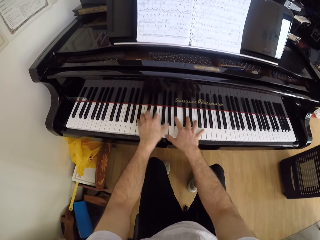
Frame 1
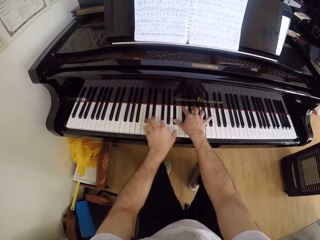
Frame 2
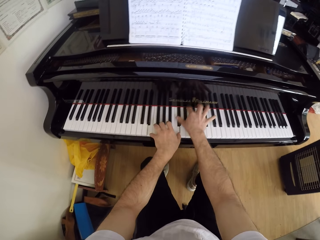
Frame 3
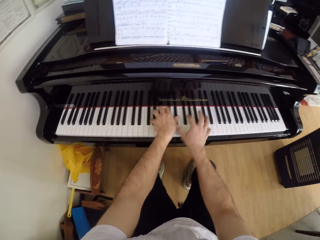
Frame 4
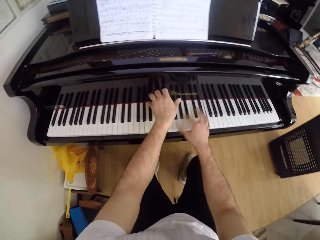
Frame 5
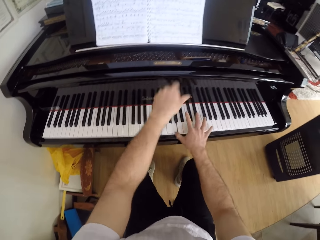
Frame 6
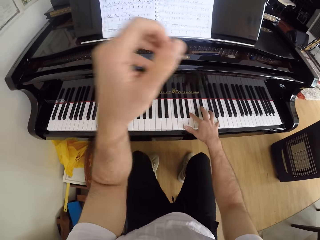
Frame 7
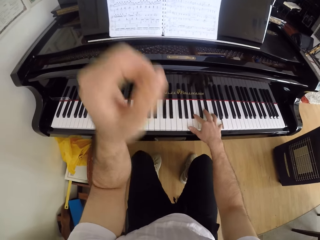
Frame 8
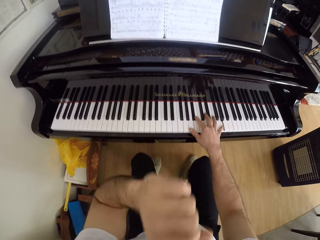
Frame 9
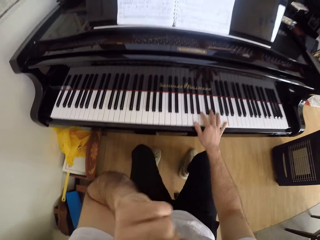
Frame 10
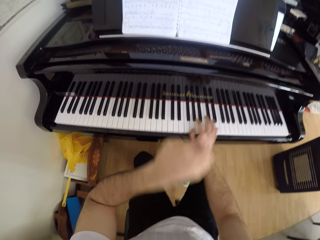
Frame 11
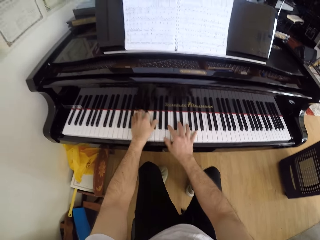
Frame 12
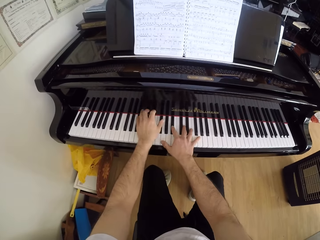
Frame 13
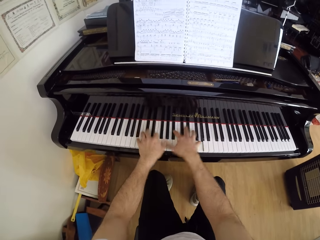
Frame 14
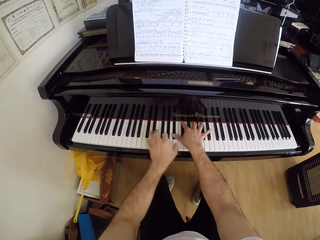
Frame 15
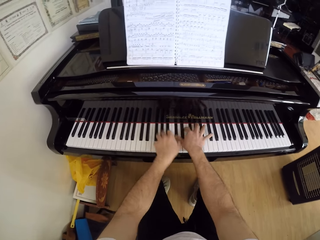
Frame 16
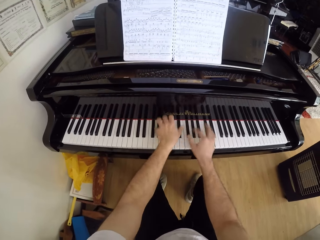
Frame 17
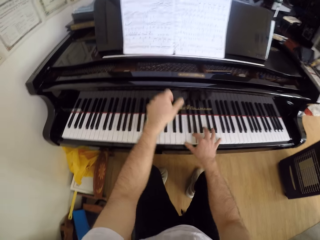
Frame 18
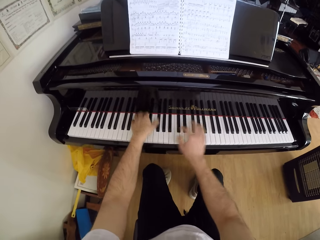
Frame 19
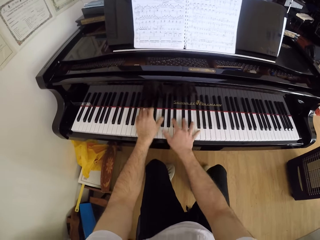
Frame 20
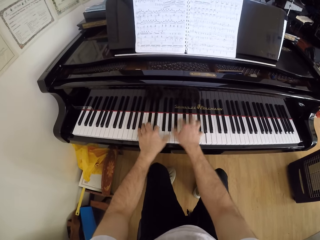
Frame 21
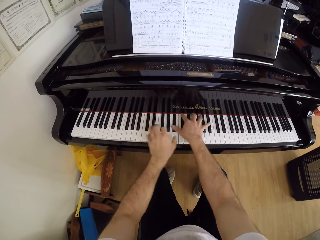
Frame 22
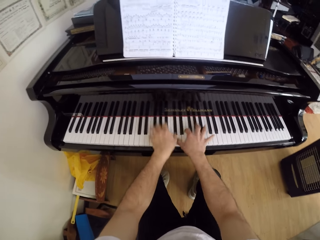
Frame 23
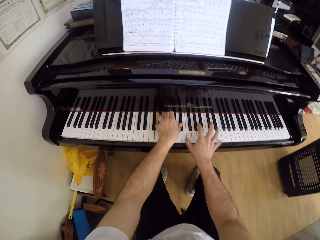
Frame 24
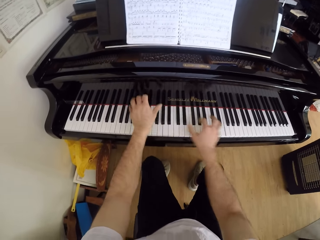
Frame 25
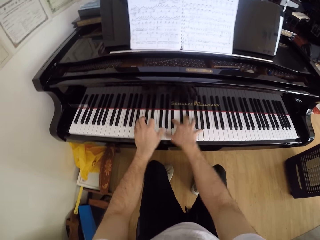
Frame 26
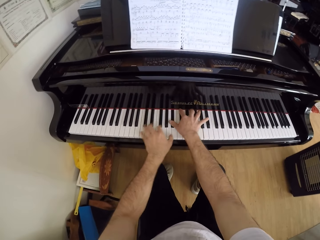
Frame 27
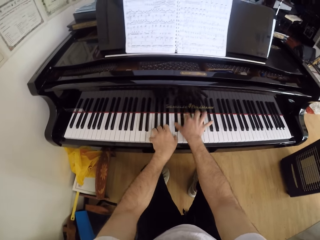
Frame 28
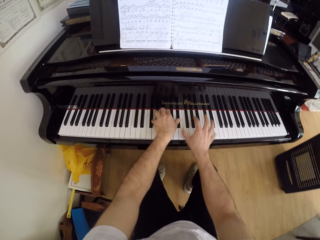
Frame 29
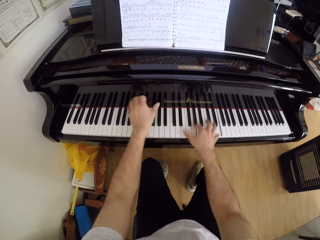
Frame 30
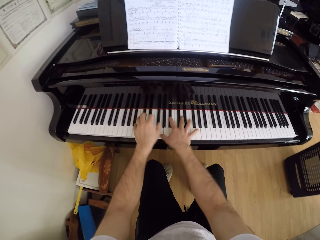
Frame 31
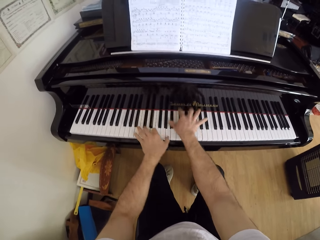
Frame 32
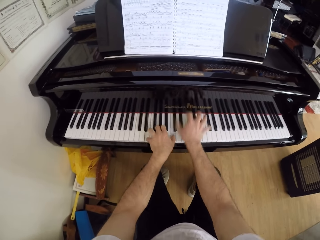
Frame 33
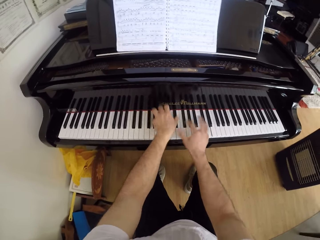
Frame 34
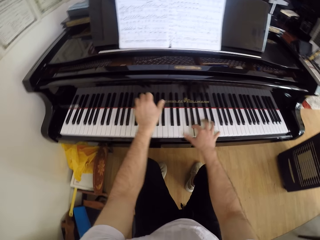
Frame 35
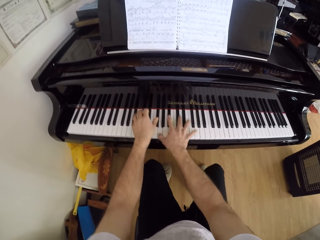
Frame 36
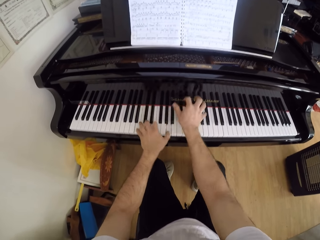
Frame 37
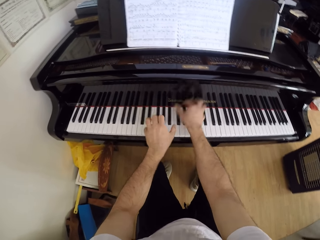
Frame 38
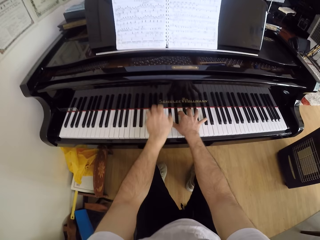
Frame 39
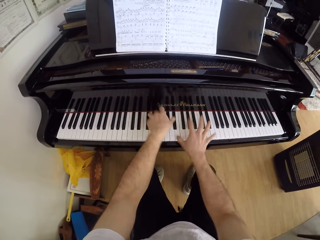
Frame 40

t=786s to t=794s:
The camera wearer touches his face with his left hand. He plays the piano with both hands.

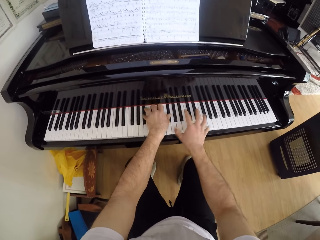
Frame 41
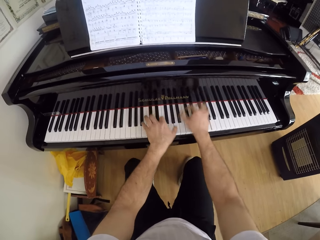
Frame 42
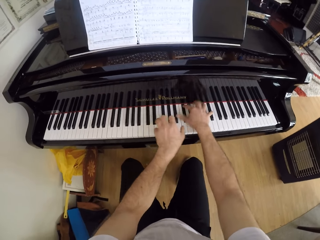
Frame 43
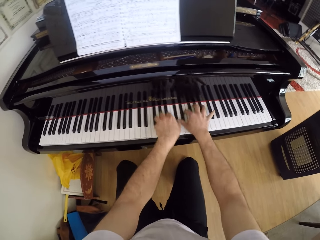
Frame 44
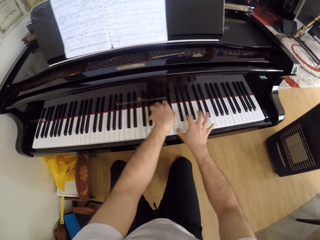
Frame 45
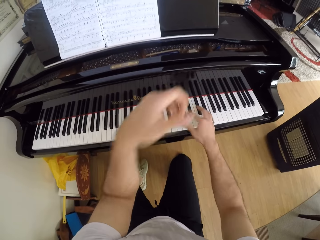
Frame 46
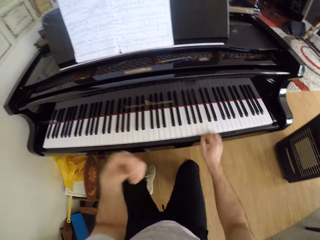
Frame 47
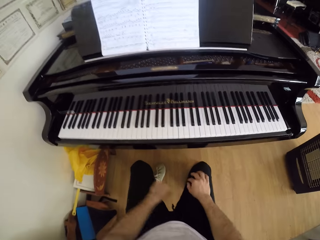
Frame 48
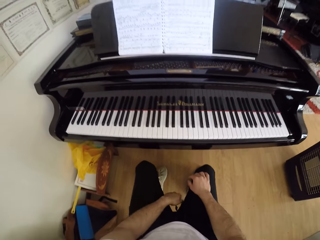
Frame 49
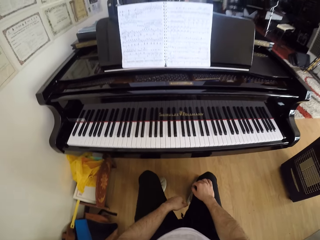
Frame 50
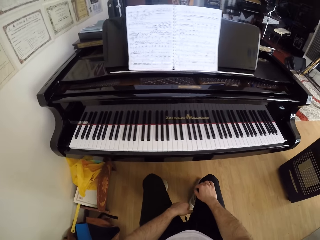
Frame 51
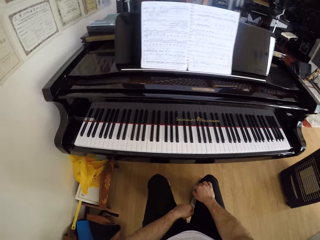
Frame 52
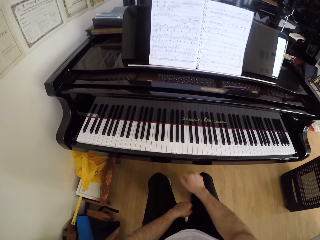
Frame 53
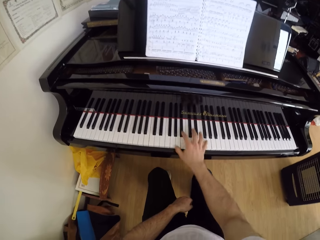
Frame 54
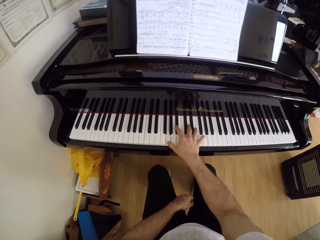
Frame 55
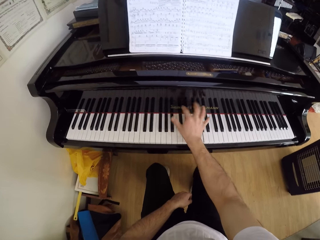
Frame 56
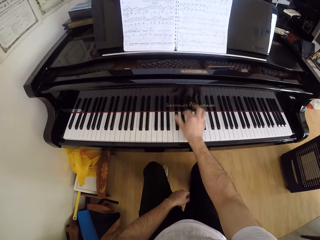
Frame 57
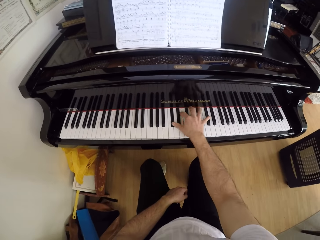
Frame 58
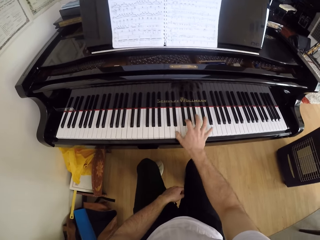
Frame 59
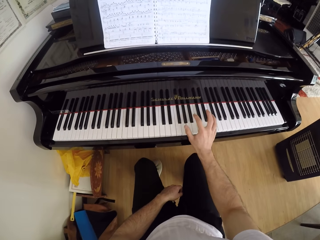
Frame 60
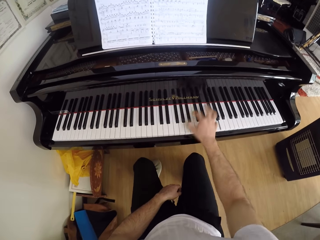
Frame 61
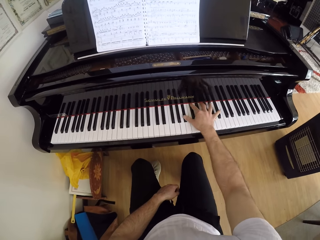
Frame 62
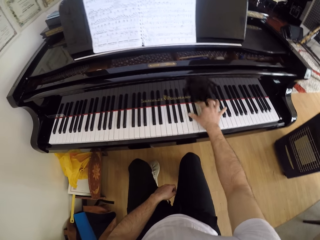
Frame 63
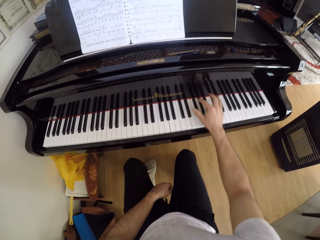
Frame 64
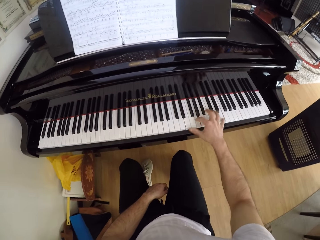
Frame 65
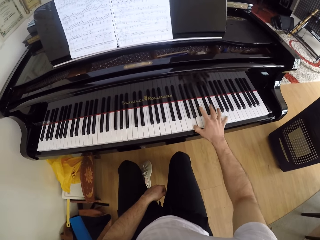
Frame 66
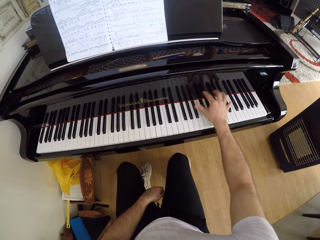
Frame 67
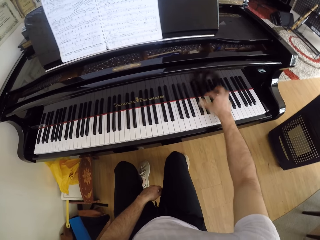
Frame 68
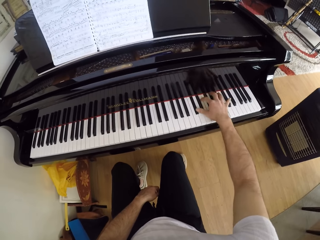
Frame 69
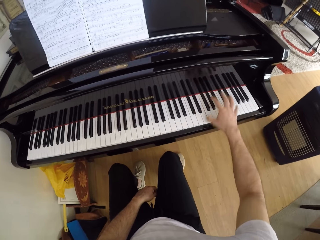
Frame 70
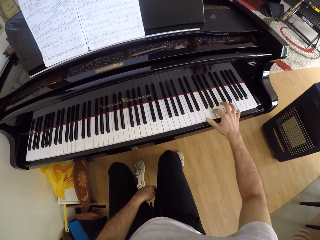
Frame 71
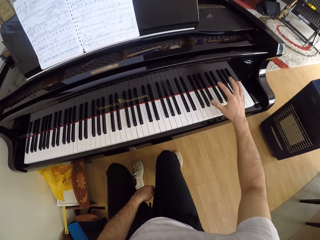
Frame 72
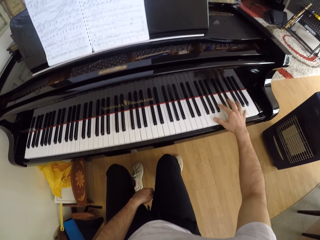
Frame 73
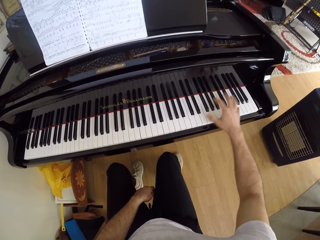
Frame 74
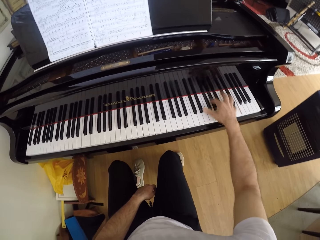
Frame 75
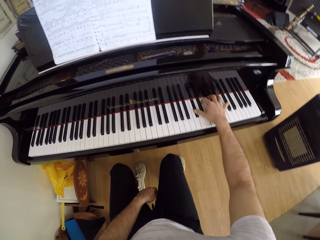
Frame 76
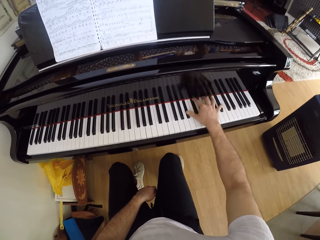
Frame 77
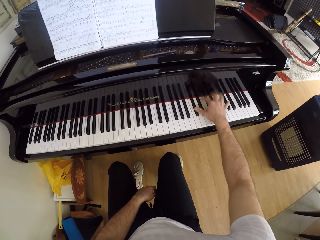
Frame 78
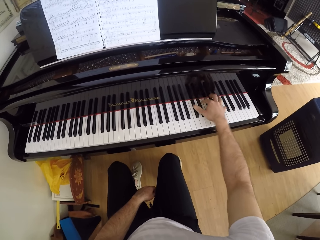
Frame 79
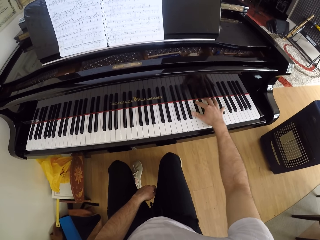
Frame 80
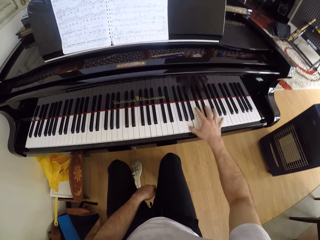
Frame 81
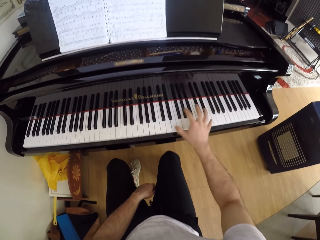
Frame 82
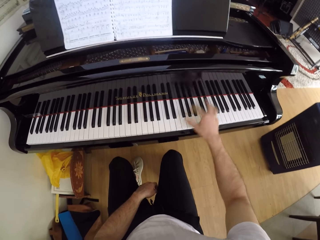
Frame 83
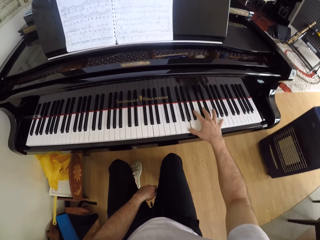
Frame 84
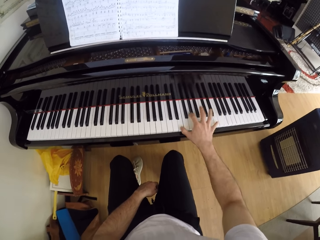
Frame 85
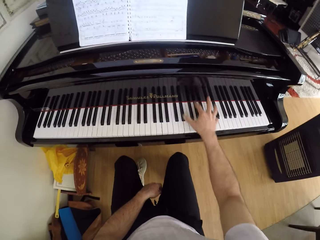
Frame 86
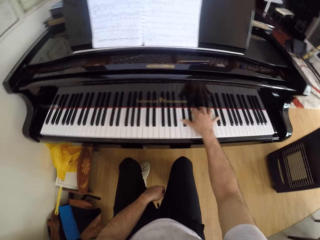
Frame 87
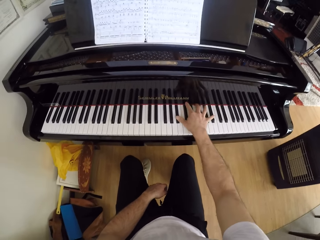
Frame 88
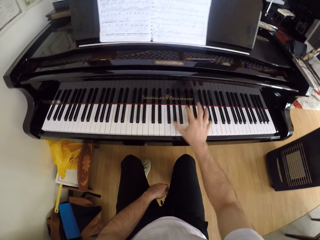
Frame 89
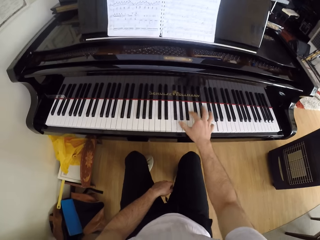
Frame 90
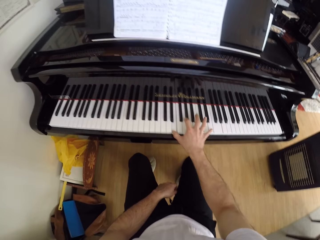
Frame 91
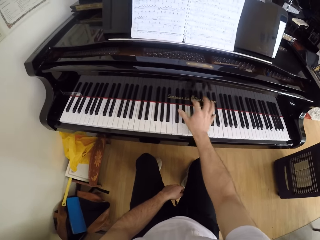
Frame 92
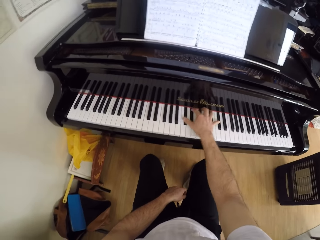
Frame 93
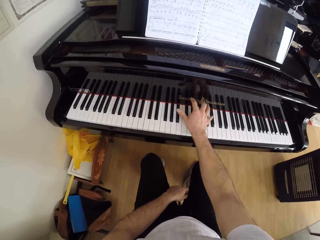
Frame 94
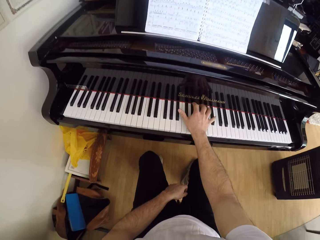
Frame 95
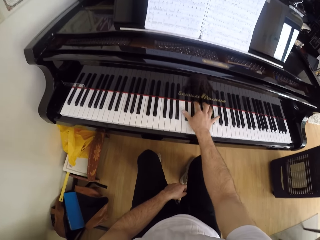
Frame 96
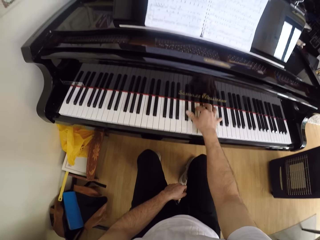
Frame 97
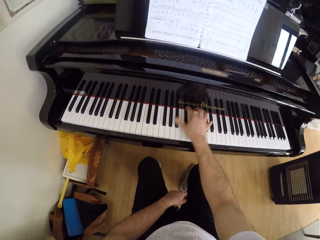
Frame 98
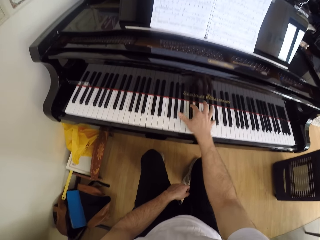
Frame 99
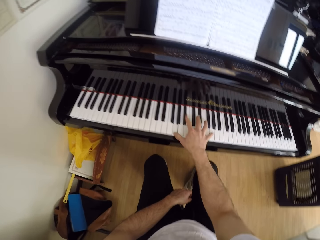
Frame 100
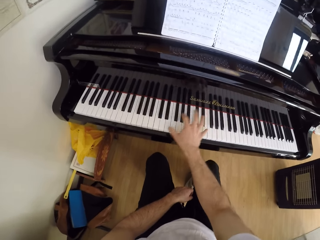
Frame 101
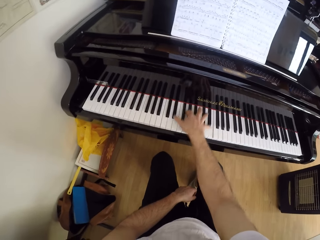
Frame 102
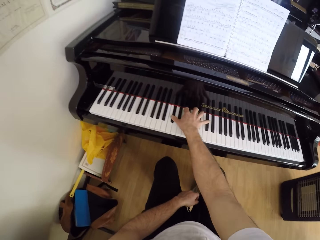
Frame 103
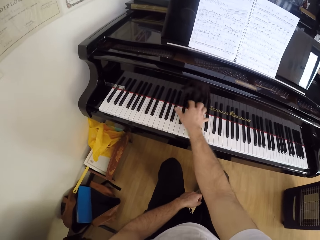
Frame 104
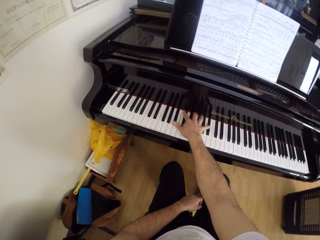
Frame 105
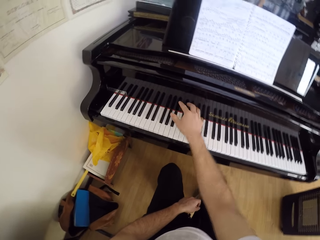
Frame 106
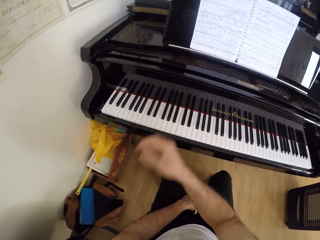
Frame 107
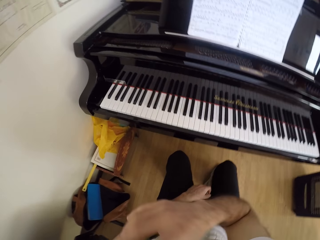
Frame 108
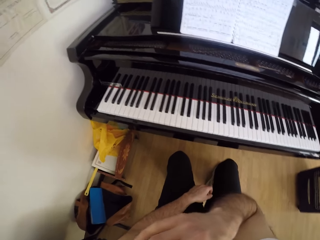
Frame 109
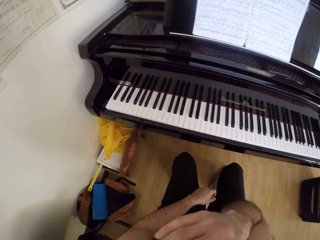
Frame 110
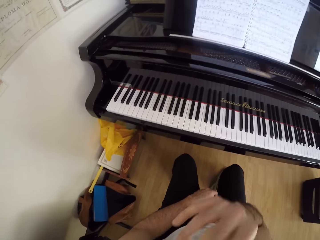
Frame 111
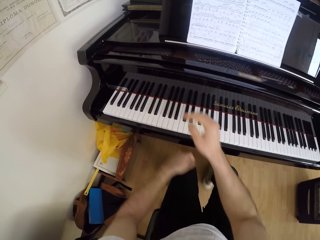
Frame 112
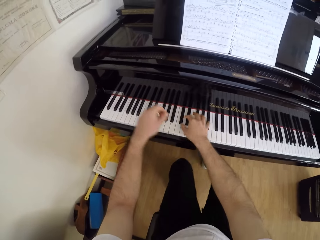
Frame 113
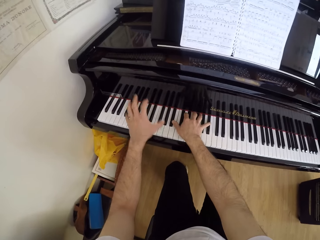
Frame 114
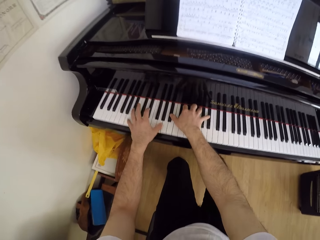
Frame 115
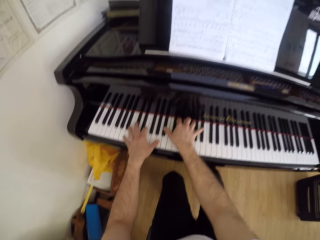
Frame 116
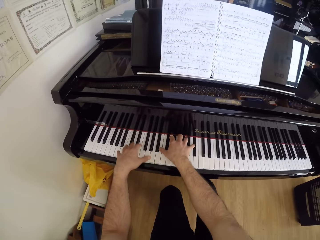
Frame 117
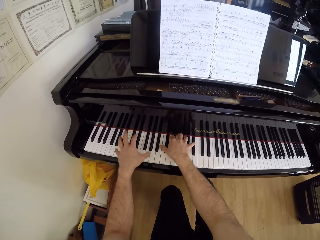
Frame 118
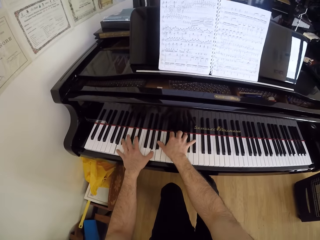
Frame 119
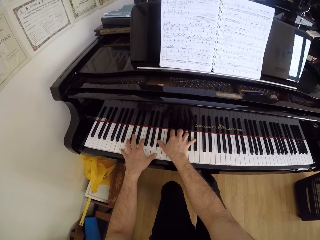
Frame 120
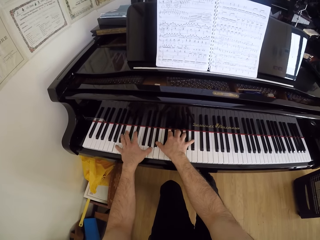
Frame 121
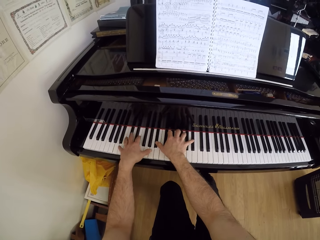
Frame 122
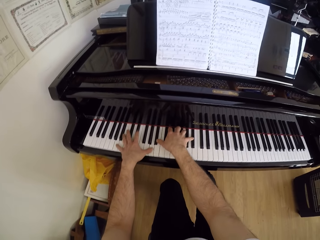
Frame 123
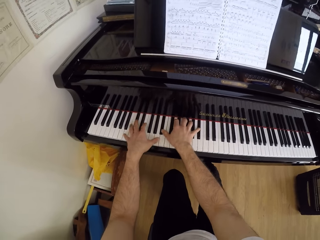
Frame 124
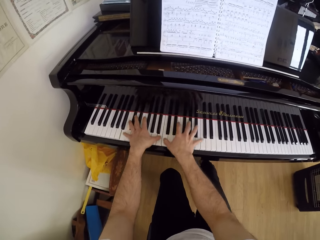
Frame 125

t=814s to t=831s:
The camera wearer looks at a book. He plays the piano with his right hand. He touches his face with his right hand. He plays the piano with both hands.
